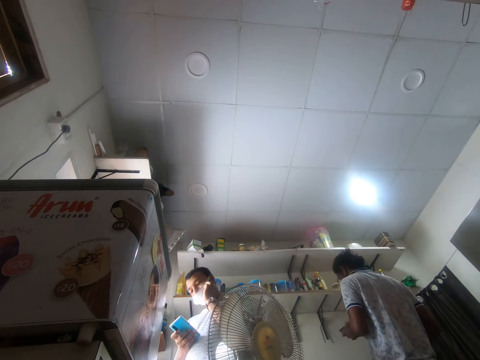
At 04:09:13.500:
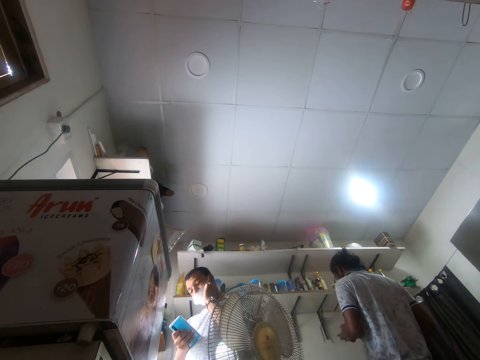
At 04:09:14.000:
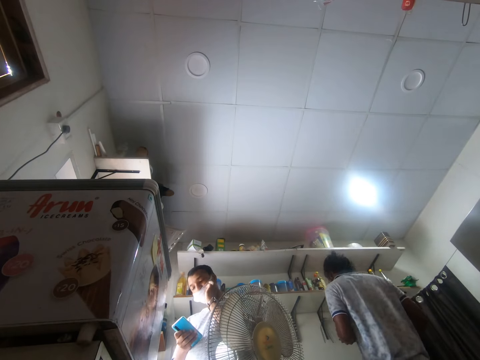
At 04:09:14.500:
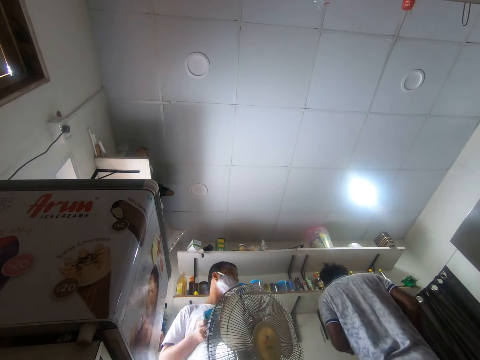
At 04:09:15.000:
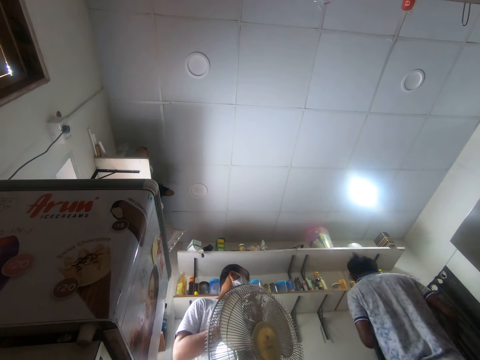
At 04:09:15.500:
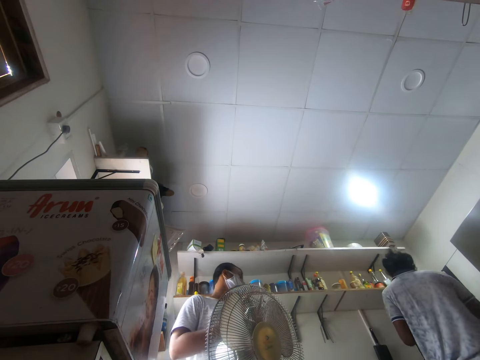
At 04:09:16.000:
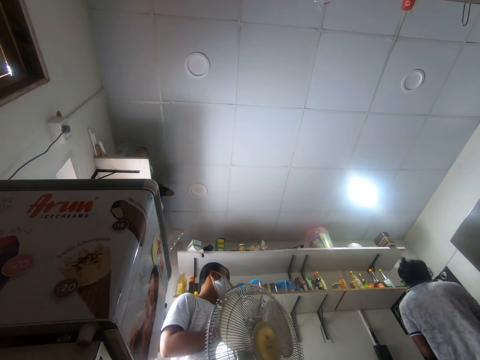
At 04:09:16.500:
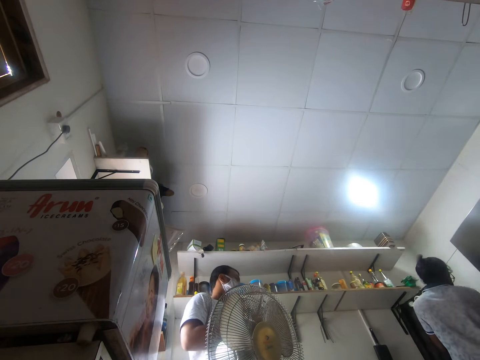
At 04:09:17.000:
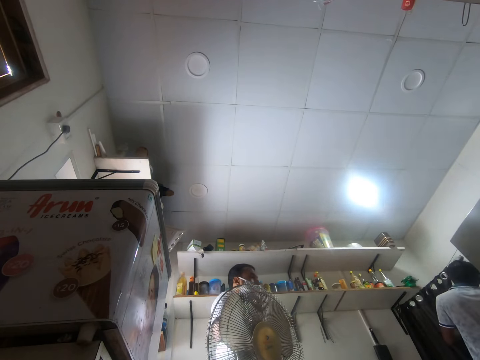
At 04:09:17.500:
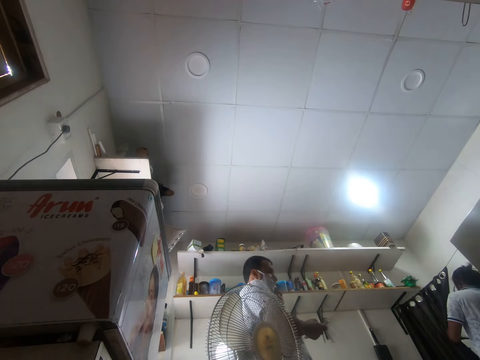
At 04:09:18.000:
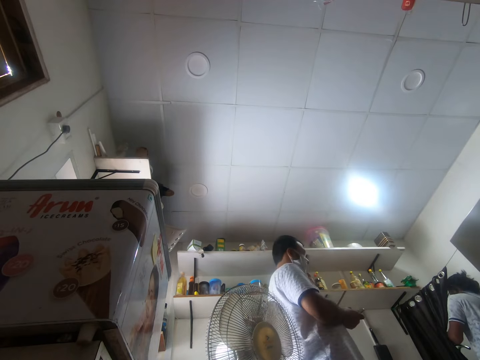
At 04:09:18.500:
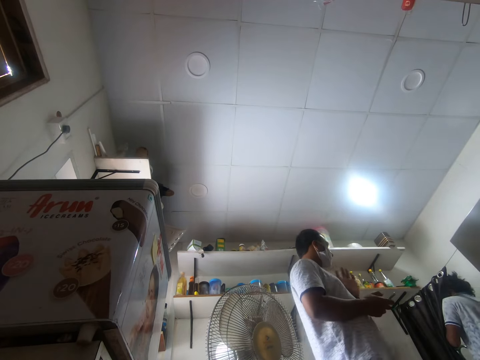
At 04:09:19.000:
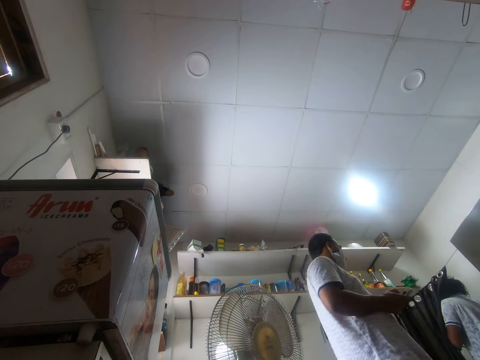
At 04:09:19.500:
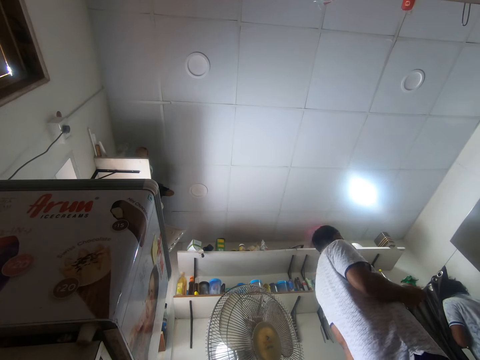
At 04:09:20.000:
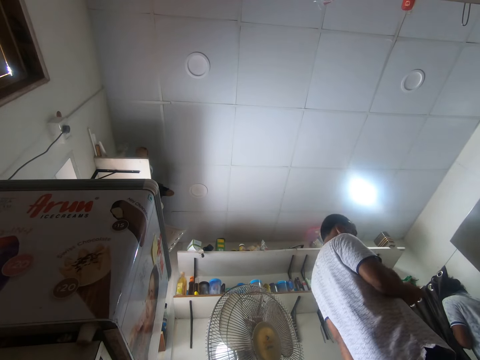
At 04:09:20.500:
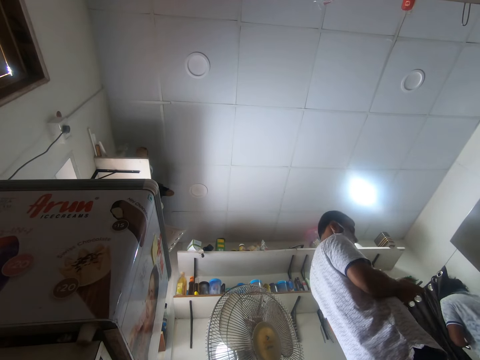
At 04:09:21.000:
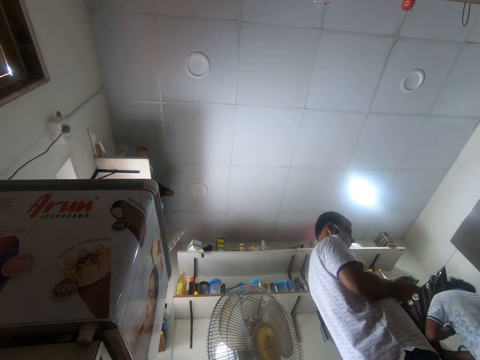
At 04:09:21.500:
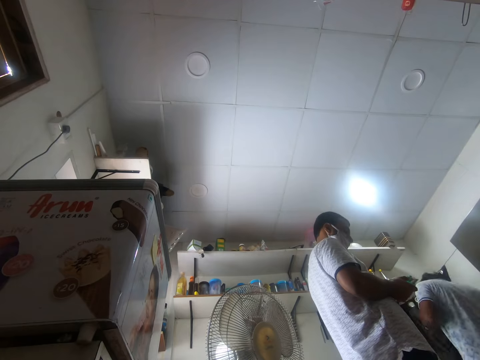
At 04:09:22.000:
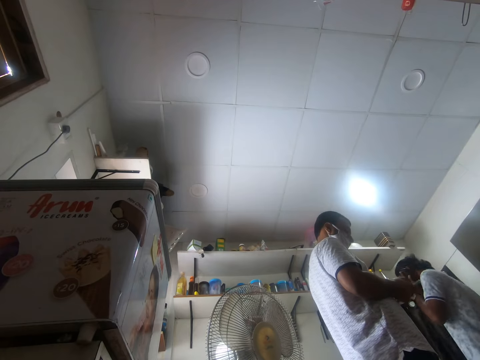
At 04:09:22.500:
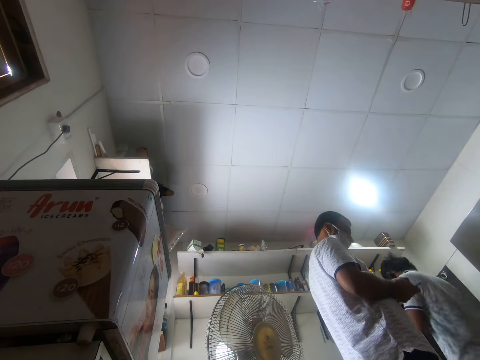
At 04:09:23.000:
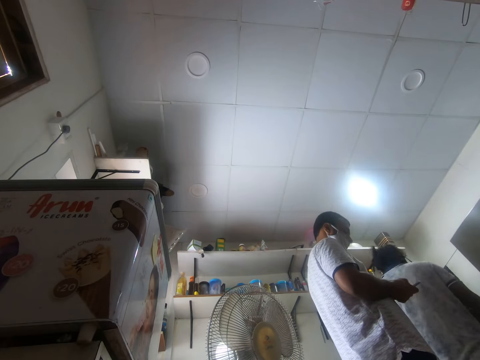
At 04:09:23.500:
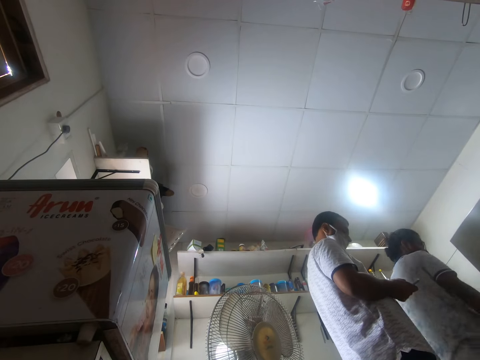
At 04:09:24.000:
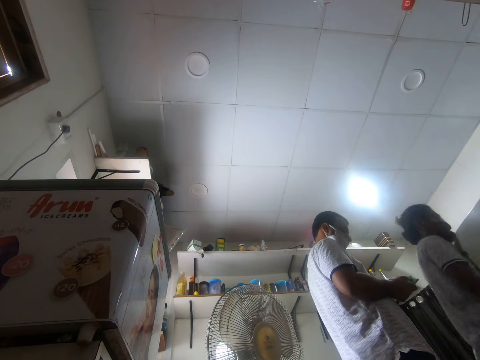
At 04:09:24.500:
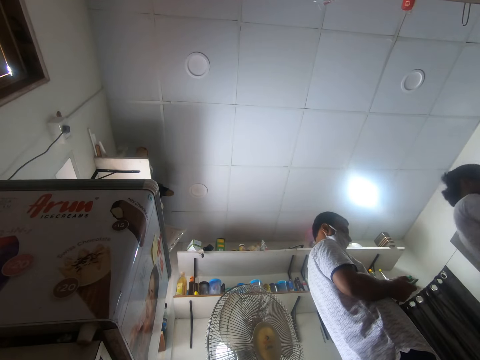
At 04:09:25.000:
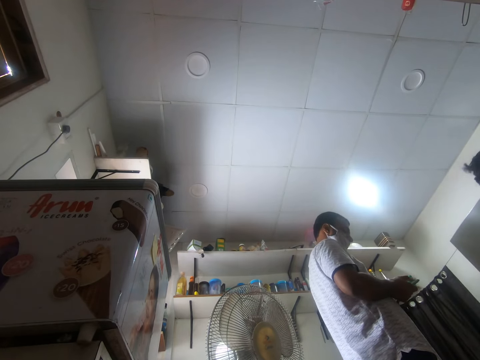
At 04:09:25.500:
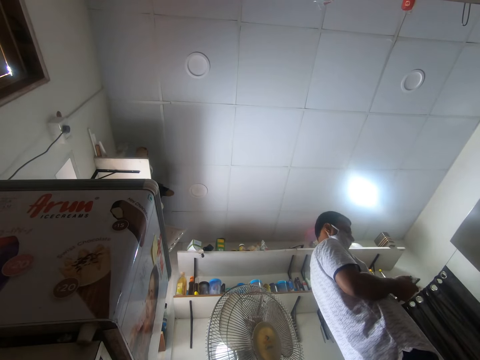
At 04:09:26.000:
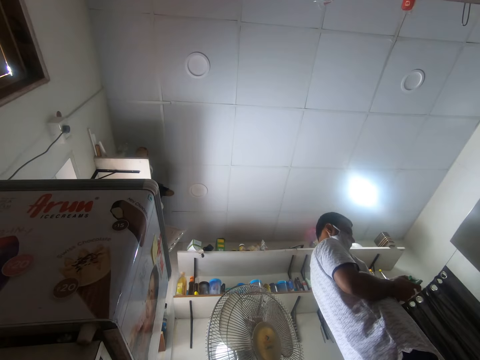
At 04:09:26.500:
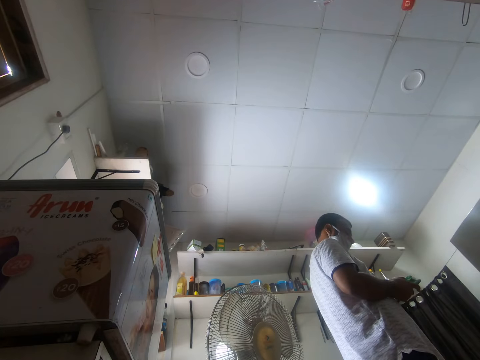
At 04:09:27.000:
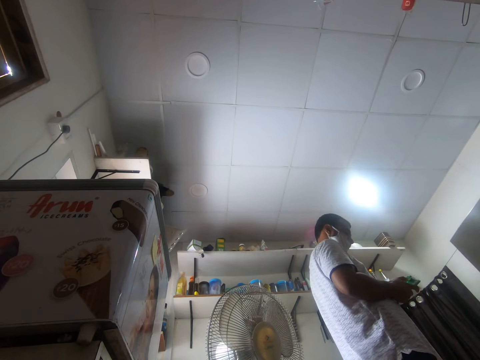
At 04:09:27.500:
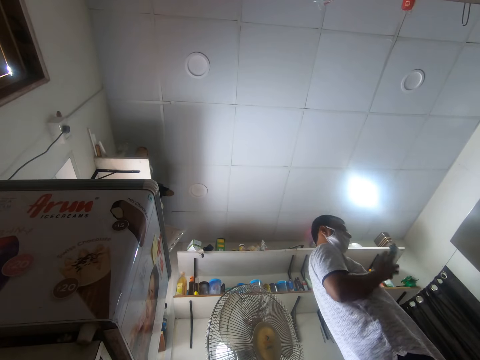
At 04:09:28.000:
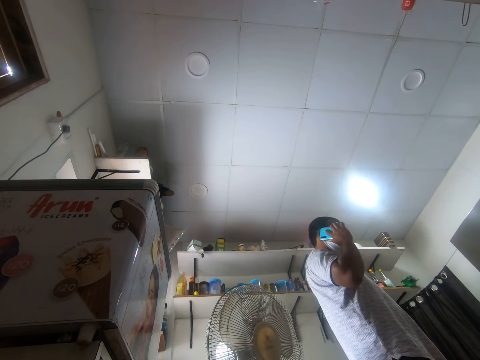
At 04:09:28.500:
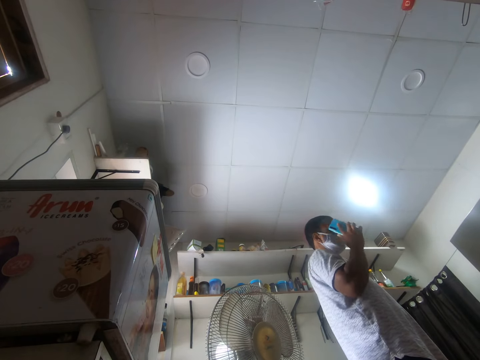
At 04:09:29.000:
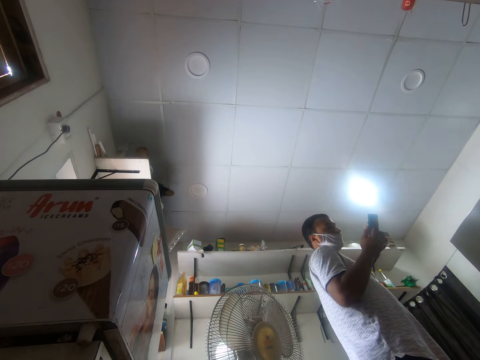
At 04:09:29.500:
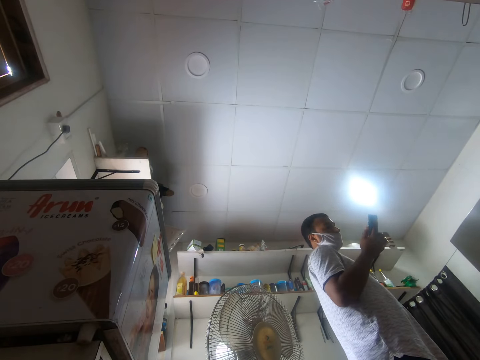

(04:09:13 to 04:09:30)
A man uses the phone. Another man moves around. The first man moves around. The other man talks to the first man. The first man moves around. The other man operates the phone with both hands and talks on the phone.

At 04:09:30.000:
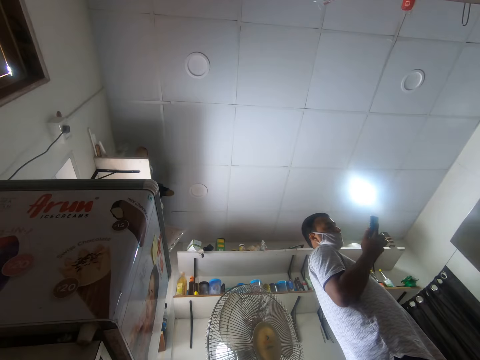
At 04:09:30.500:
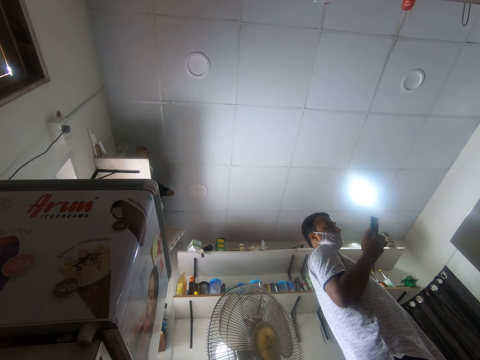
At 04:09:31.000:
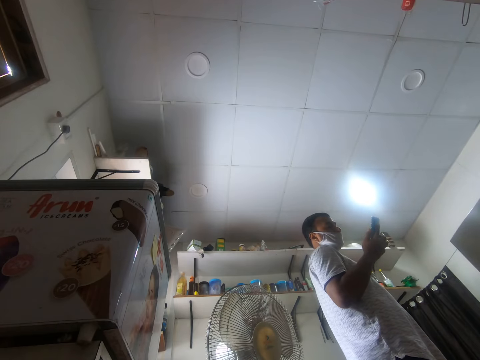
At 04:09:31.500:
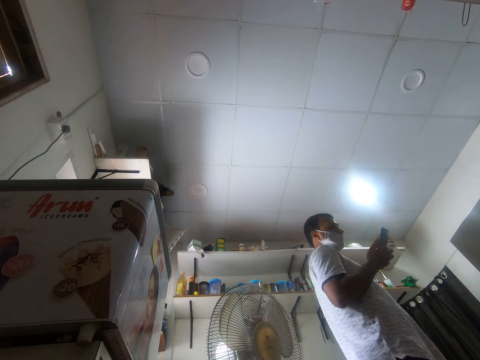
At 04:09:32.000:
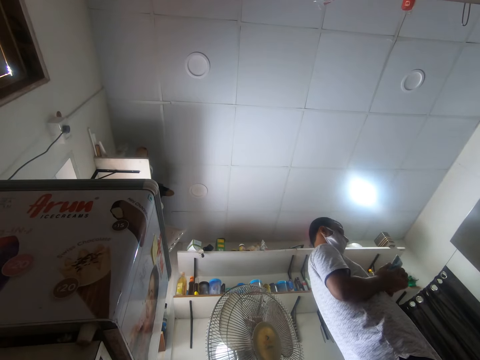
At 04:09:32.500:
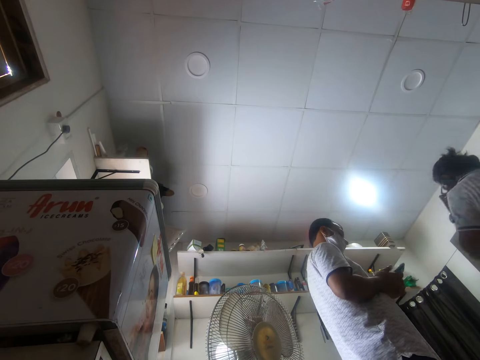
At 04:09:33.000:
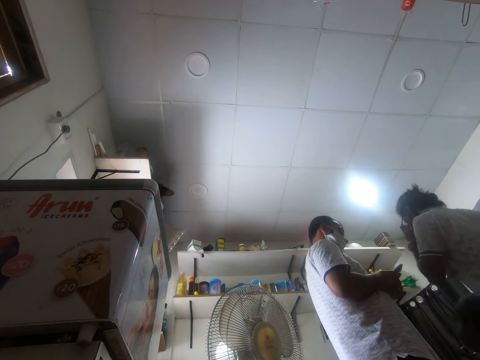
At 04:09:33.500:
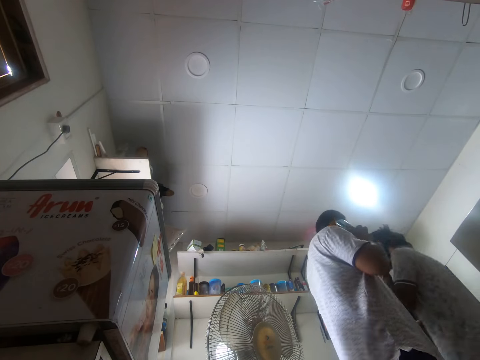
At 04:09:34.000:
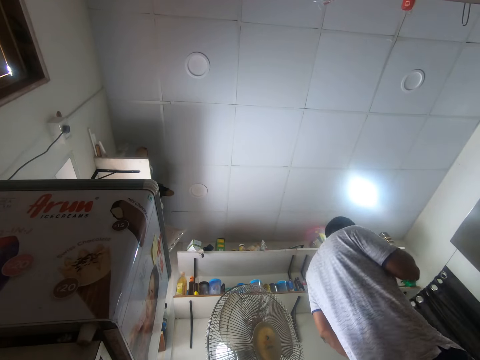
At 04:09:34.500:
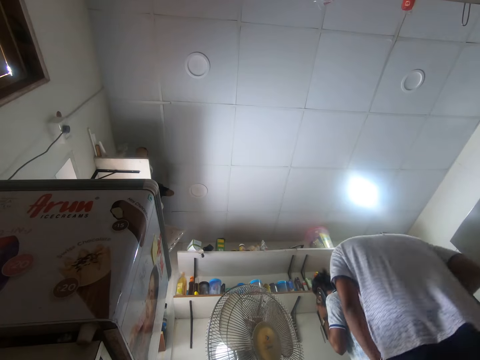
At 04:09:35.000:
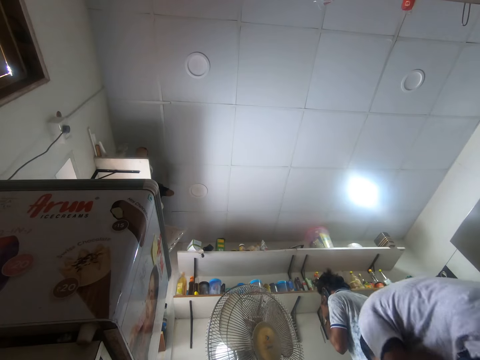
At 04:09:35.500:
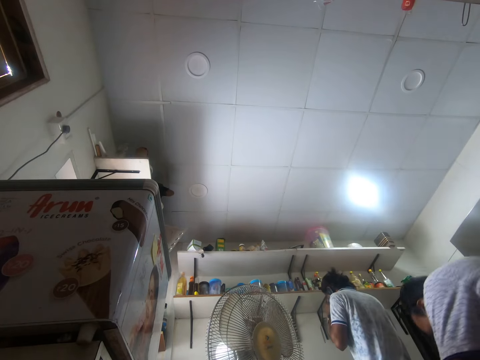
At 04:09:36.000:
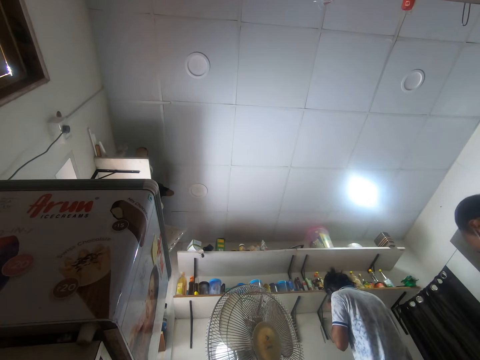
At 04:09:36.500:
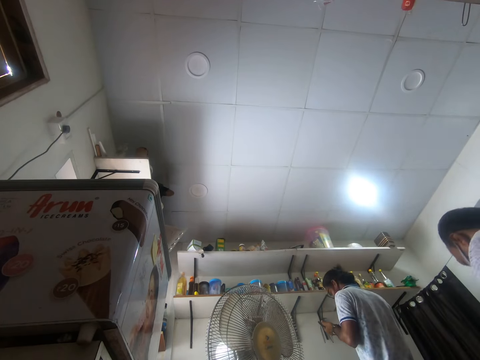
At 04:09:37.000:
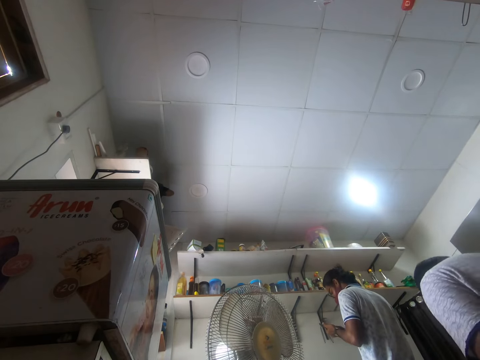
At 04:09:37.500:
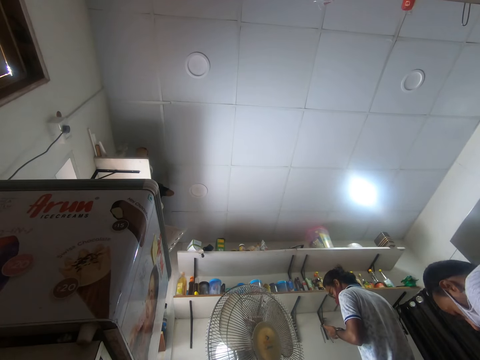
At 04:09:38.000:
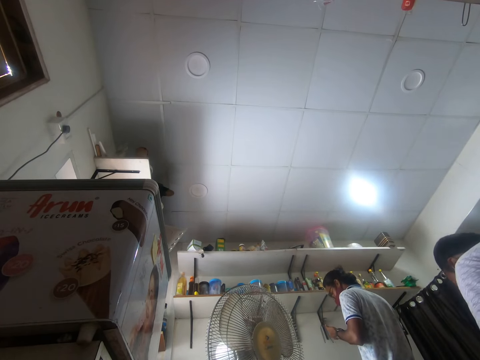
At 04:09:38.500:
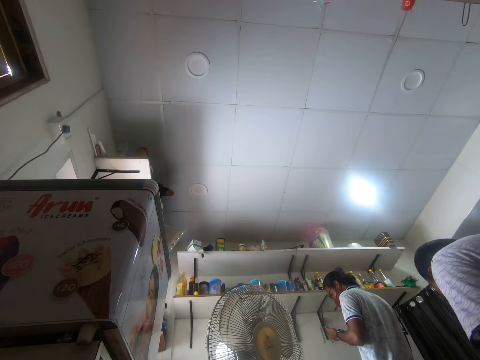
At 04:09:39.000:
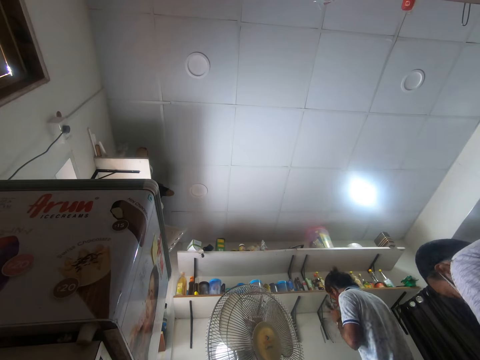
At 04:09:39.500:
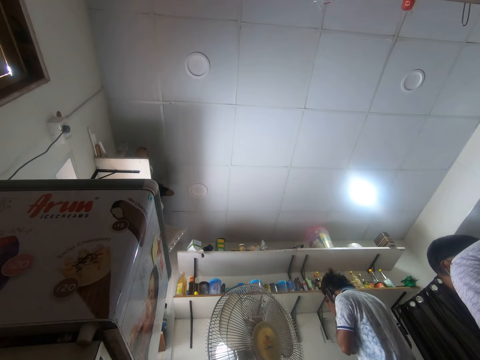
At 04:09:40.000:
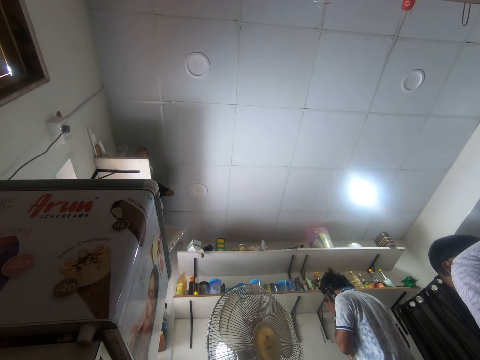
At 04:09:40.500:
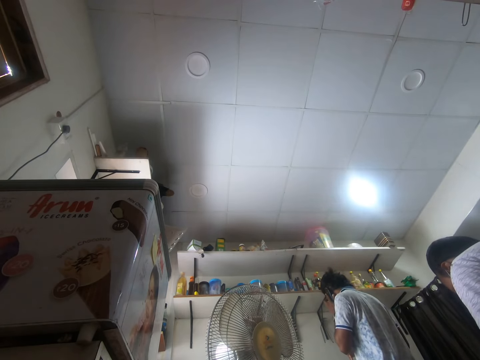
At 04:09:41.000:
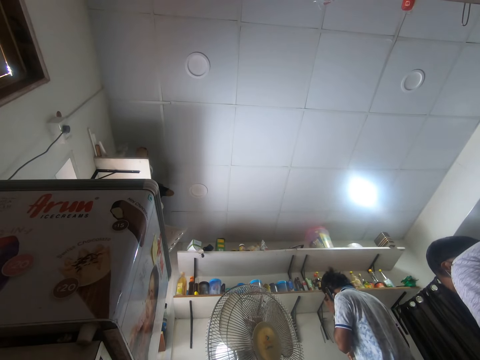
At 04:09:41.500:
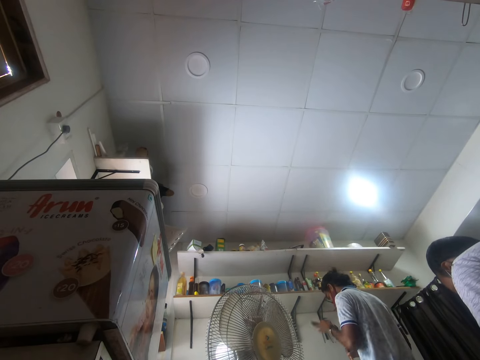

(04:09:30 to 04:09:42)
A man holds the phone and uses the phone. Another man moves around. The first man talks on the phone and sits down. The other man talks on the phone.
